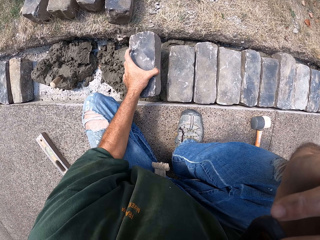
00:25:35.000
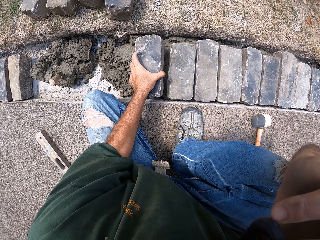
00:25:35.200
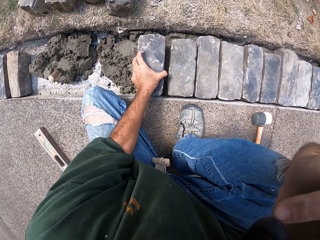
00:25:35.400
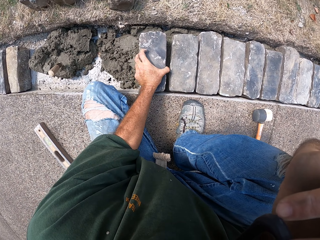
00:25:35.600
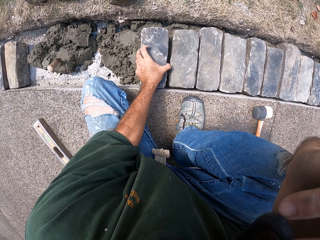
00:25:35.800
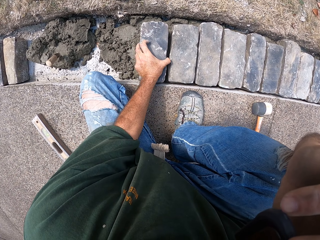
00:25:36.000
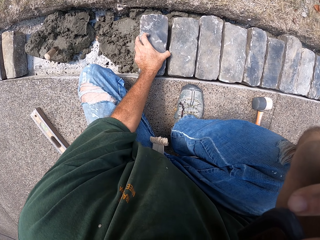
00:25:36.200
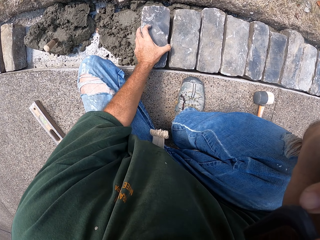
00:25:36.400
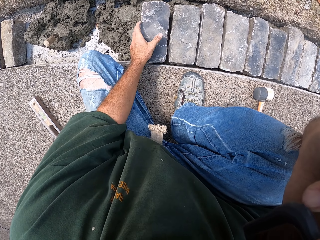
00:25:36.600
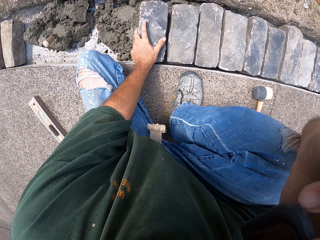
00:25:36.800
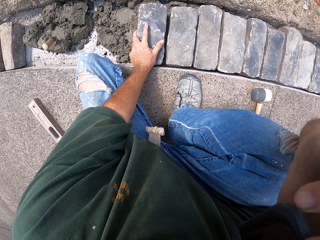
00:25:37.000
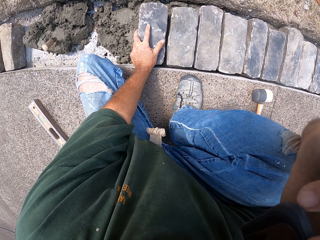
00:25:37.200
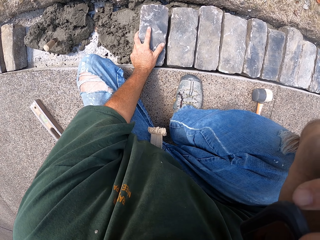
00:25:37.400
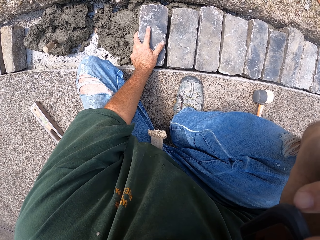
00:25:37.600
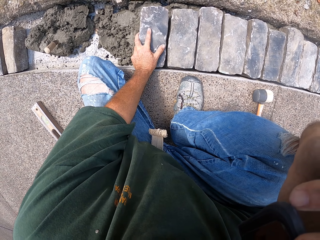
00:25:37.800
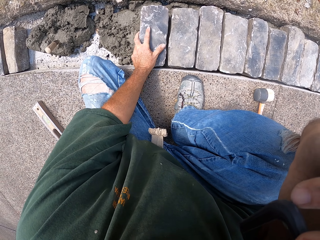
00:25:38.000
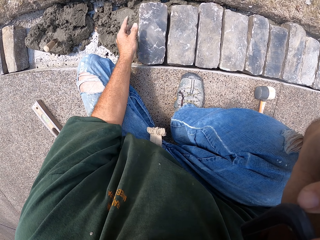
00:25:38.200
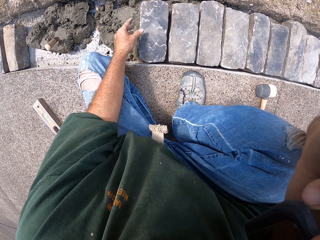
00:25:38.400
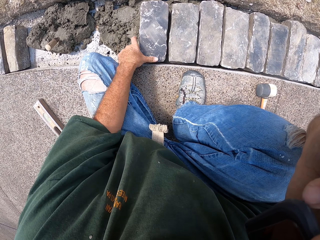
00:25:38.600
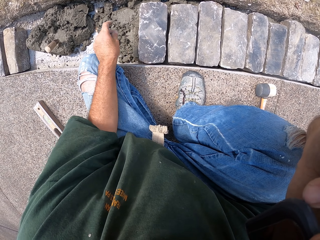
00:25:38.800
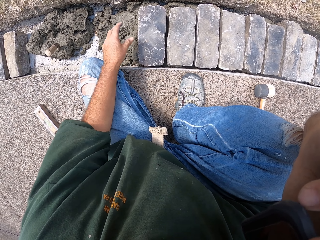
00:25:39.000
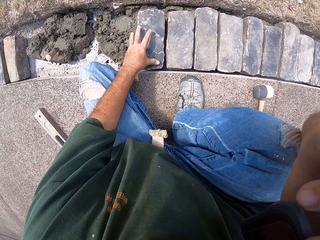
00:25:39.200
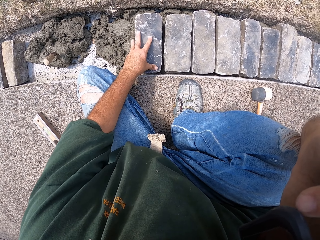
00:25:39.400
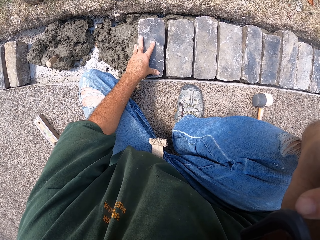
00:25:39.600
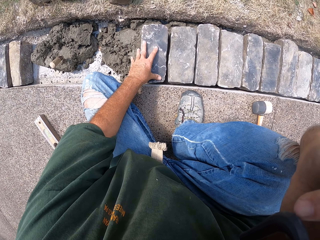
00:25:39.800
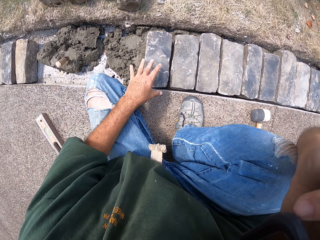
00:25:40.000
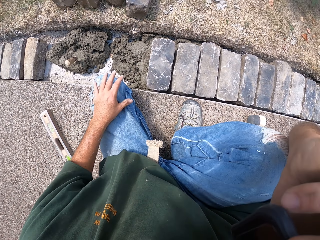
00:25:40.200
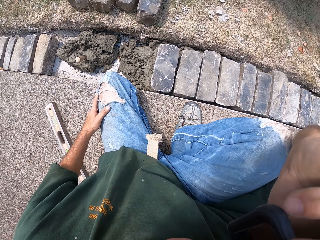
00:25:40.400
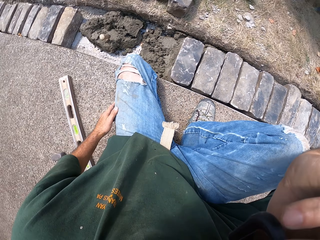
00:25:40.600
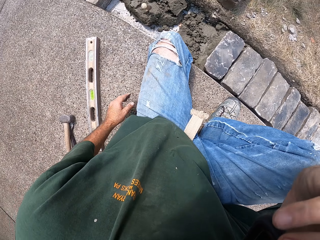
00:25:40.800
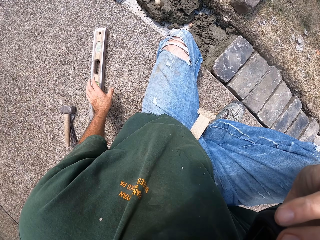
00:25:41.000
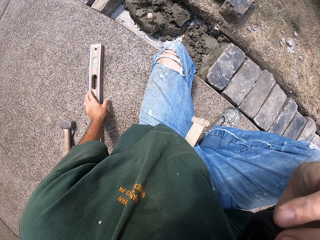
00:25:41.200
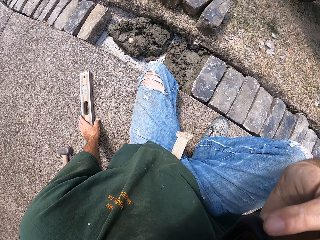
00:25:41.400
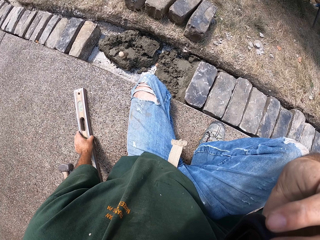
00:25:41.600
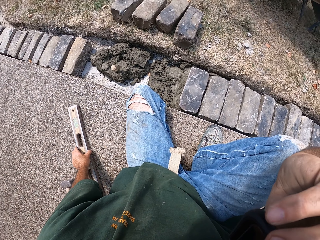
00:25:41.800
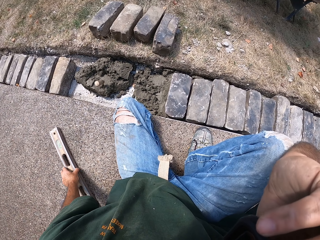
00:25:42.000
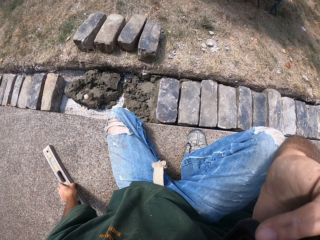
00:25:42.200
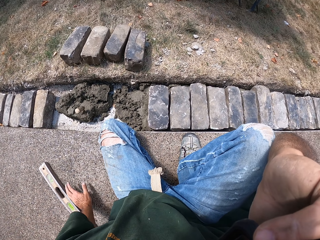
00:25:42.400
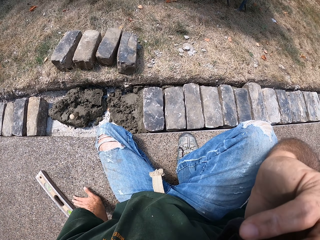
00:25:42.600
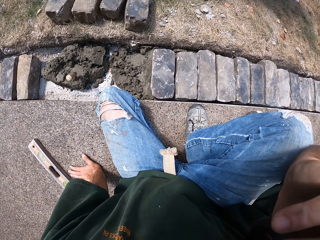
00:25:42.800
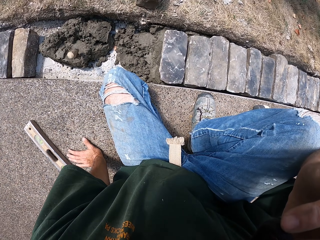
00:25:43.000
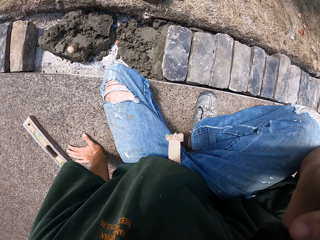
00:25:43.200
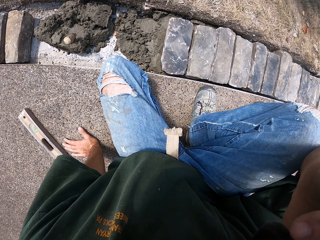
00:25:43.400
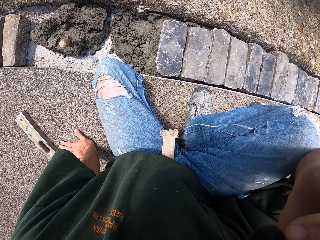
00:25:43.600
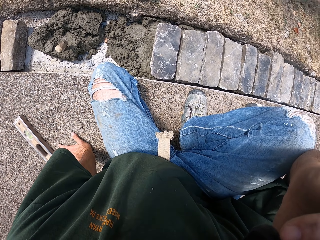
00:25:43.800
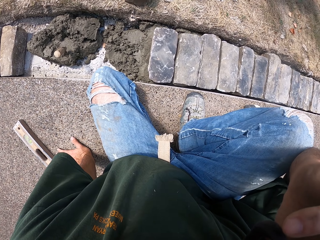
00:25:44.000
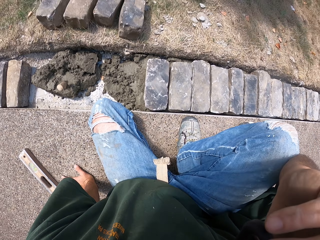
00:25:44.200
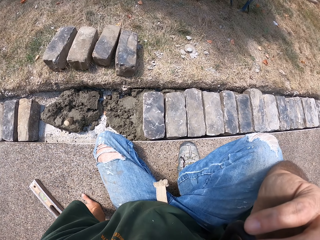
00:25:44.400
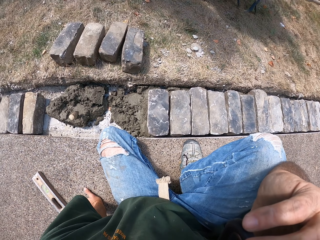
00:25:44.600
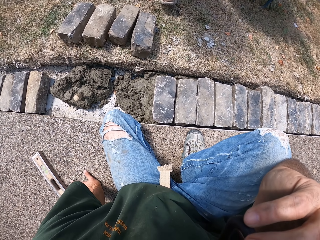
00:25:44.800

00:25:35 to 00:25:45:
The camera wearer puts a stone block on the furrow. They fix the brick. They touch the spirit level.

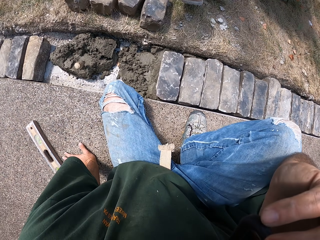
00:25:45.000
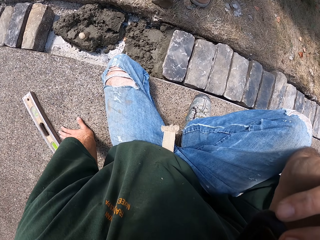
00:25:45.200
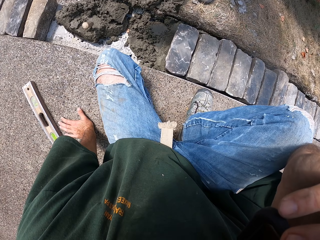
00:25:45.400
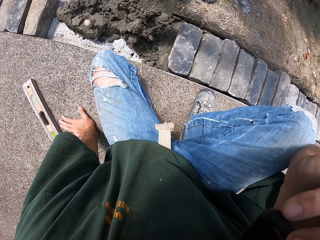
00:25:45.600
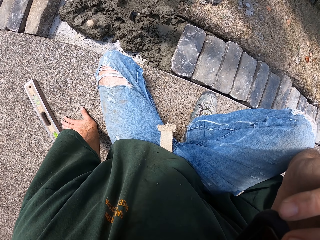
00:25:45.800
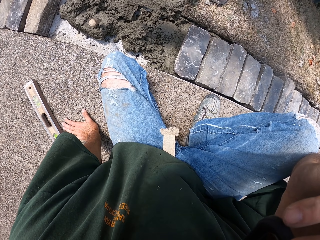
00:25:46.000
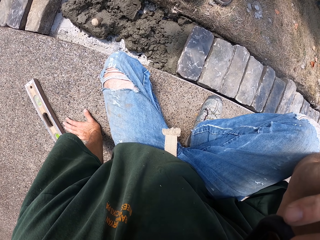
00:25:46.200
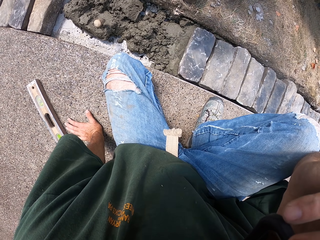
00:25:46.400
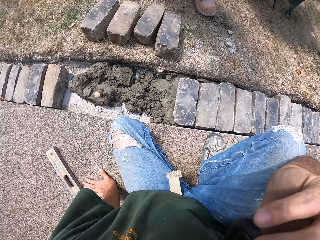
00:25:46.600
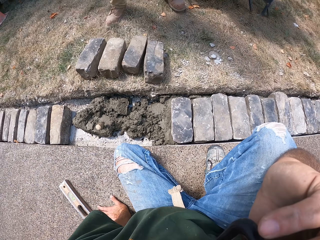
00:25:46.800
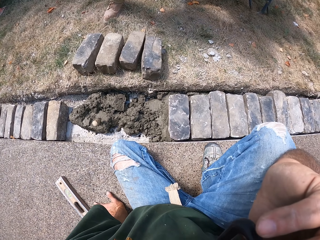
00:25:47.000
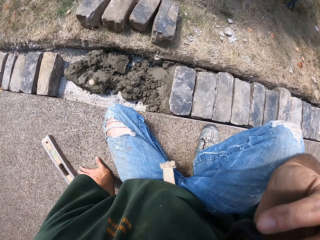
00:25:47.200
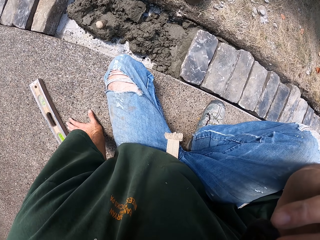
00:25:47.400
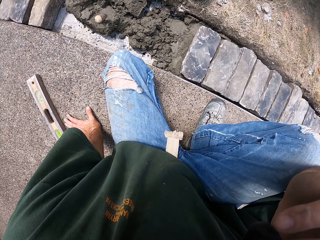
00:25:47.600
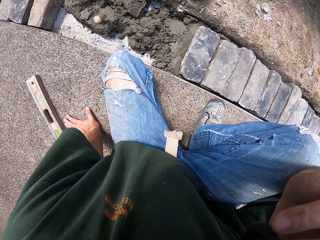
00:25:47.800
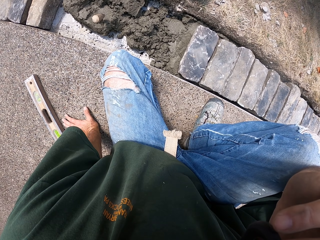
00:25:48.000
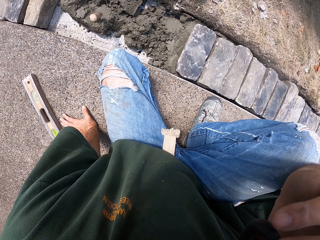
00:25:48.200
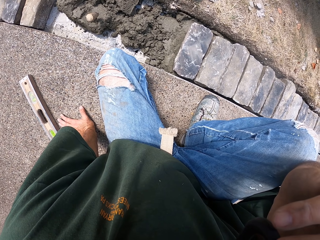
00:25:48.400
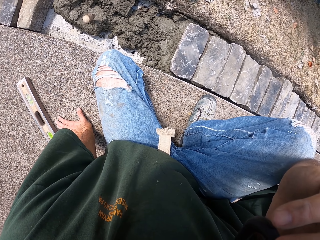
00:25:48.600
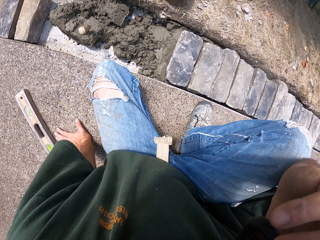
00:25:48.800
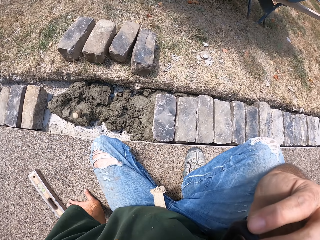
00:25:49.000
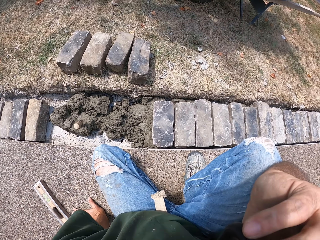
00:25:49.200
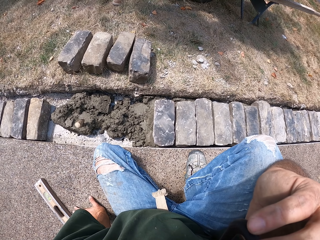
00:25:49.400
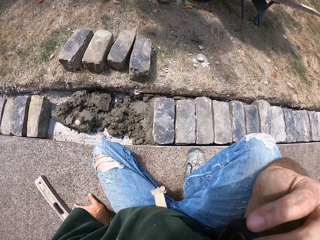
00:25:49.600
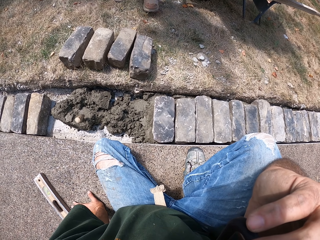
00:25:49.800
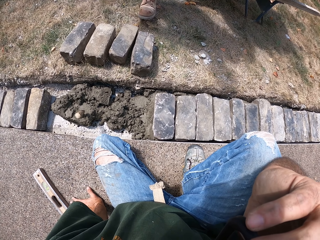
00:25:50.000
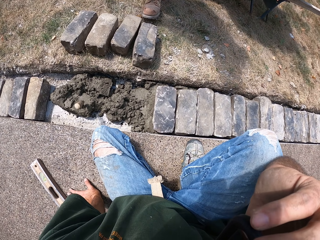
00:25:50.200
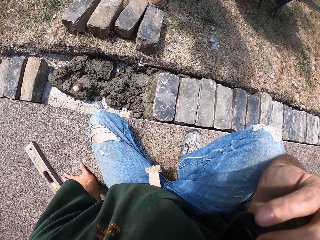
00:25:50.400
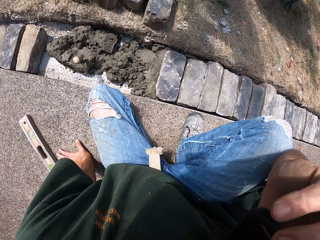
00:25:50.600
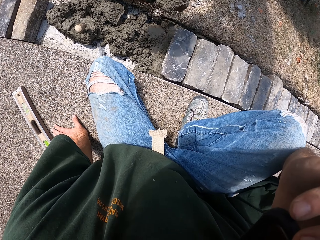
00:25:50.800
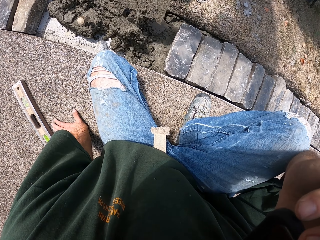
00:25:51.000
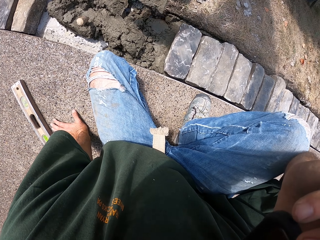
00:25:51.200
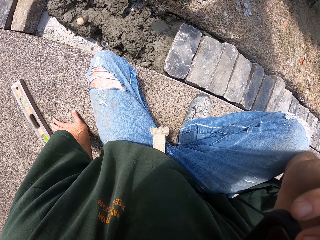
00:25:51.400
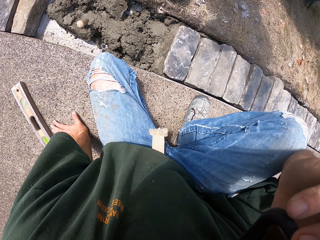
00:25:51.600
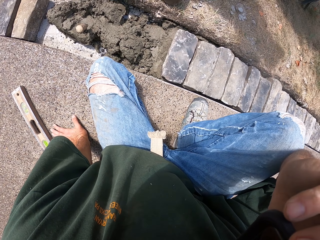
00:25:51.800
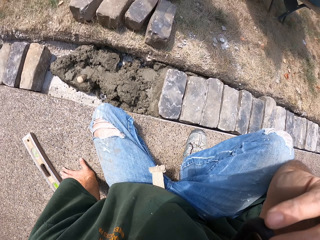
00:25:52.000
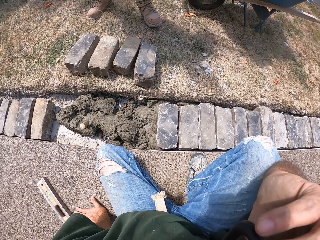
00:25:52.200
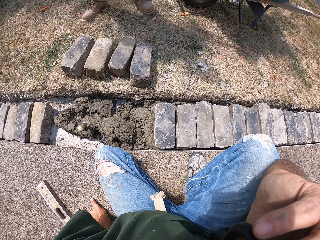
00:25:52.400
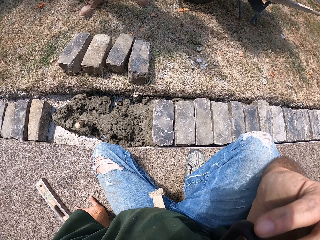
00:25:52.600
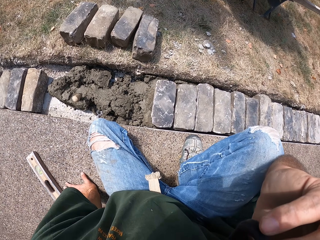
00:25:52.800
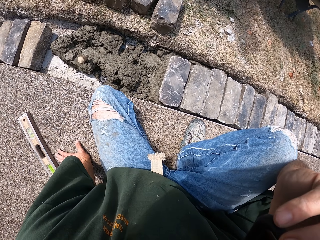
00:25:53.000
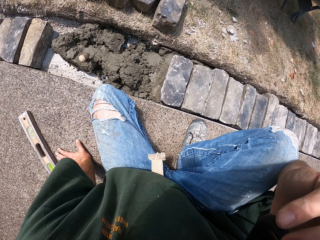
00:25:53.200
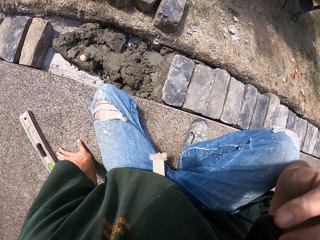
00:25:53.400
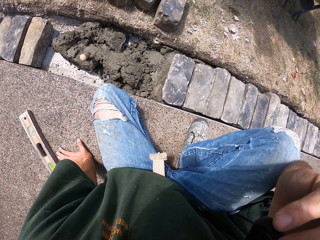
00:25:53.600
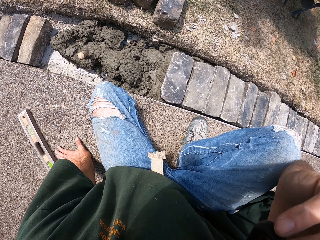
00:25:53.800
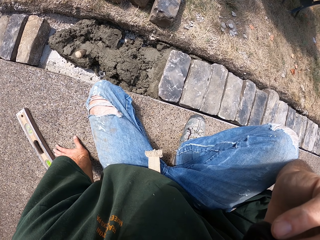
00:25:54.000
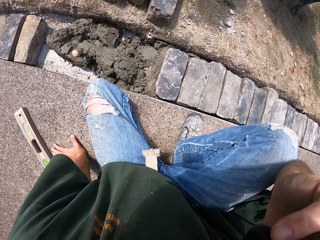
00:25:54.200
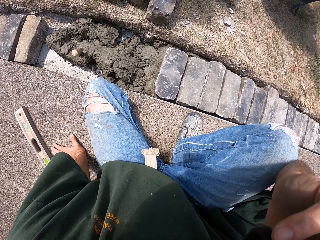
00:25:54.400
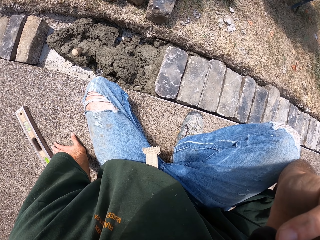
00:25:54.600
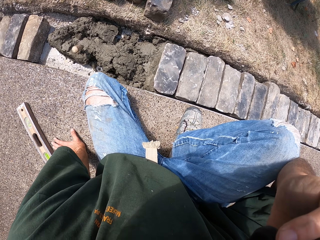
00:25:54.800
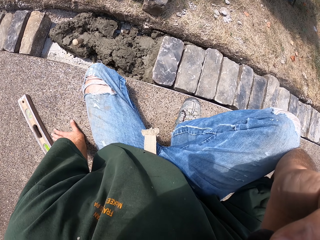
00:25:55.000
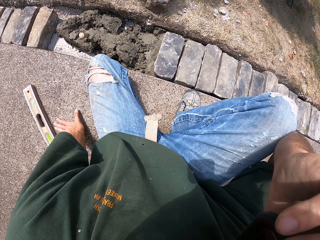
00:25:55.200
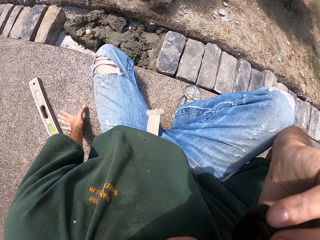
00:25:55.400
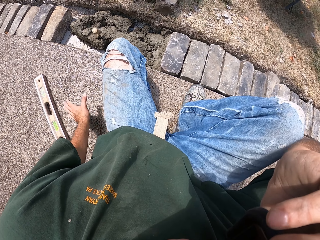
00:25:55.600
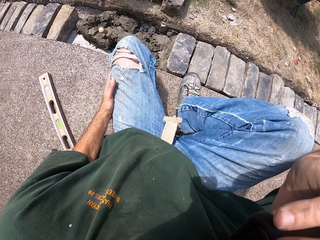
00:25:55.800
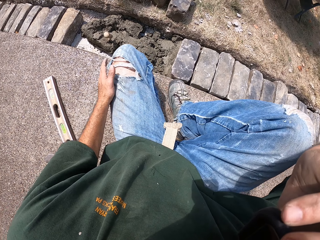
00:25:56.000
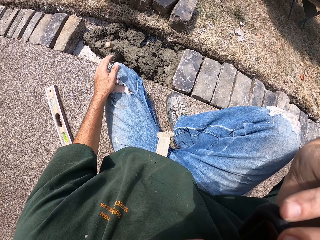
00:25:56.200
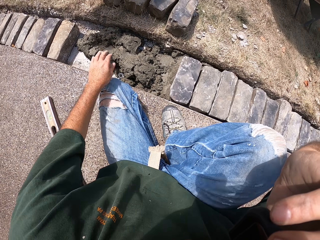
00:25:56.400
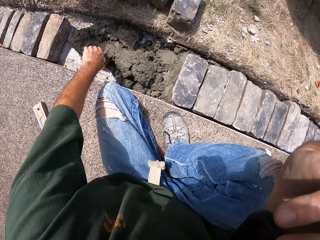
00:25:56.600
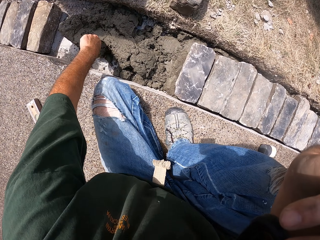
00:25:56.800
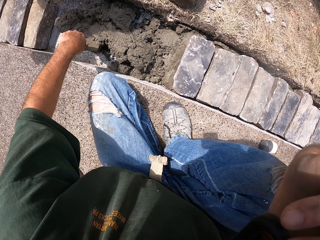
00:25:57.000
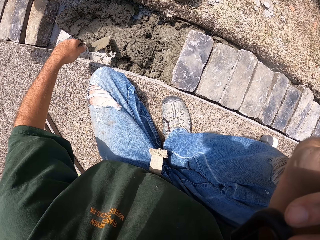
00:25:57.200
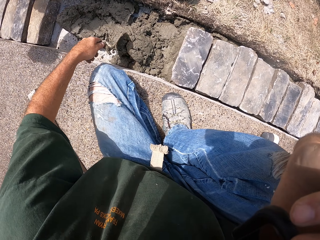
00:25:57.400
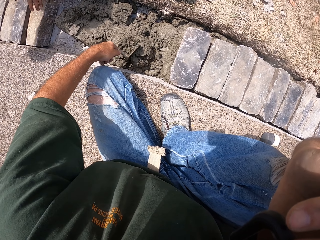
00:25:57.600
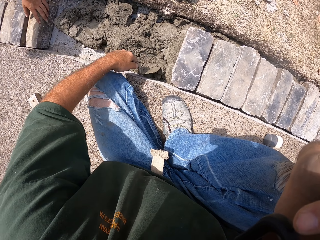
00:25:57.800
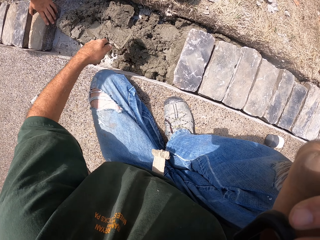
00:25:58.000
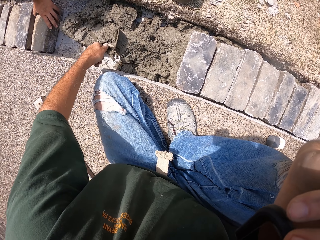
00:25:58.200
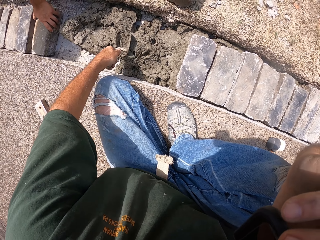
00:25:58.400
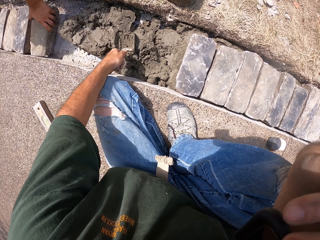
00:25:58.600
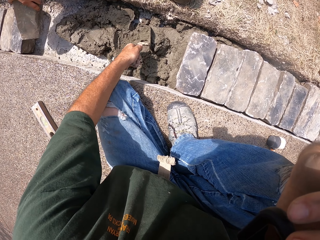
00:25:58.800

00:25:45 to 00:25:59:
A person pours mortar in the furrow. The camera wearer looks around. The person pours mortar in the furrow again. The camera wearer levels the concrete.
